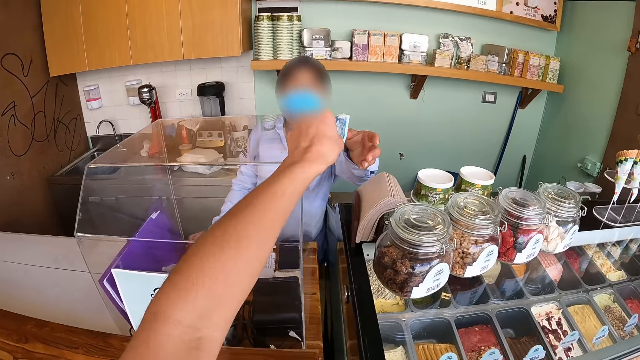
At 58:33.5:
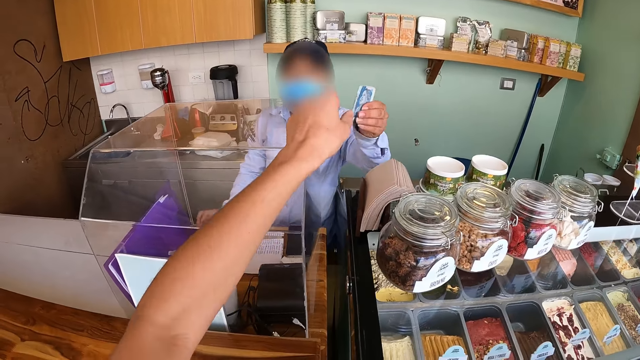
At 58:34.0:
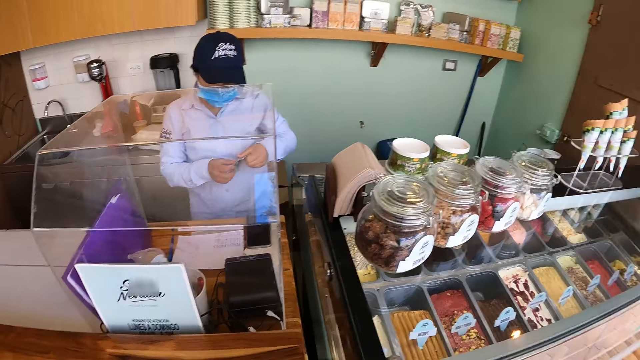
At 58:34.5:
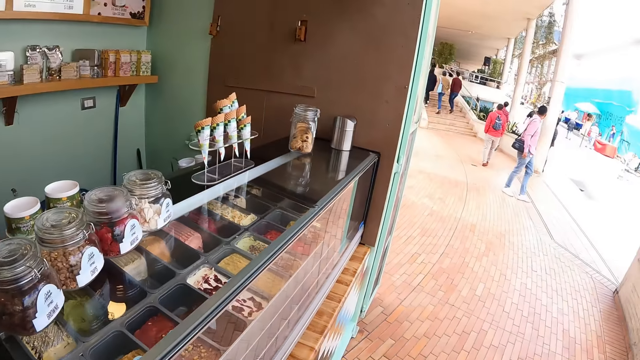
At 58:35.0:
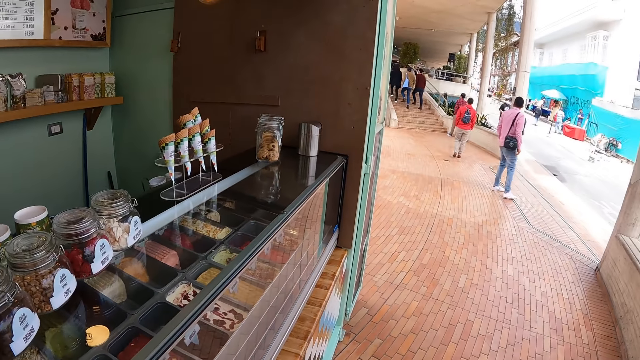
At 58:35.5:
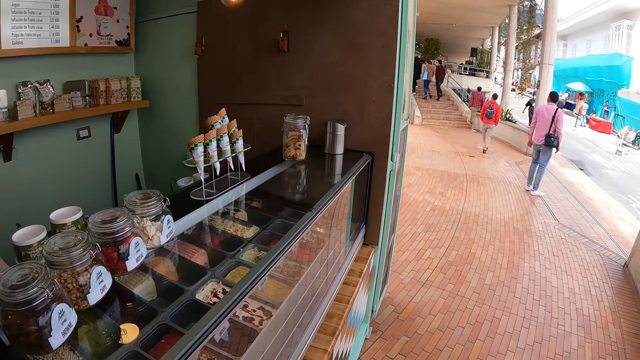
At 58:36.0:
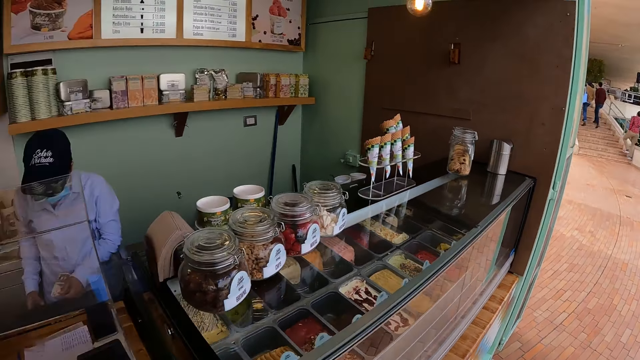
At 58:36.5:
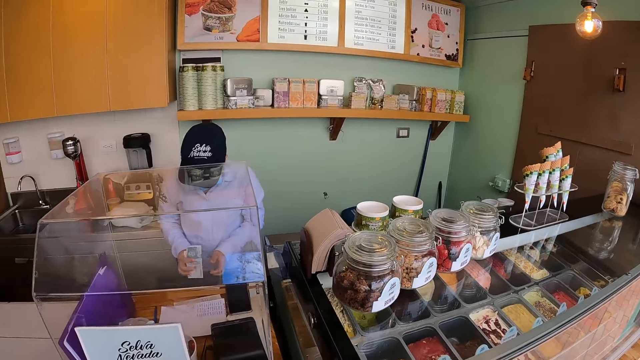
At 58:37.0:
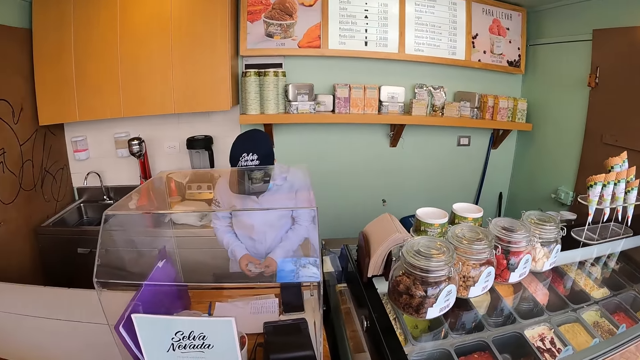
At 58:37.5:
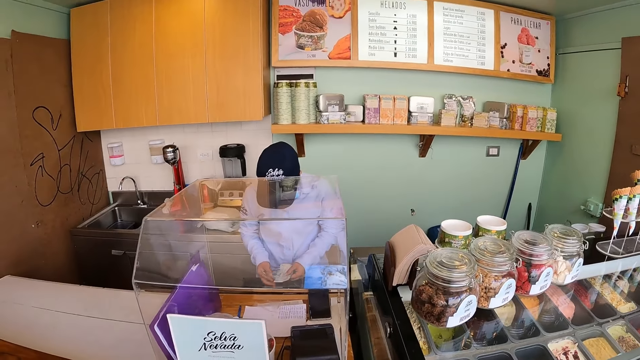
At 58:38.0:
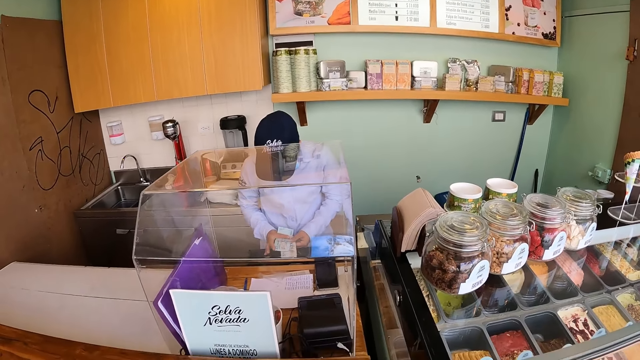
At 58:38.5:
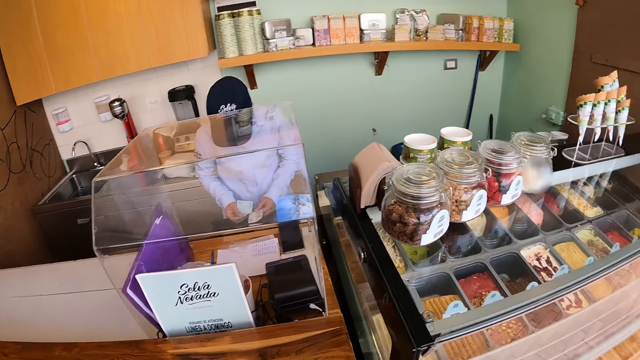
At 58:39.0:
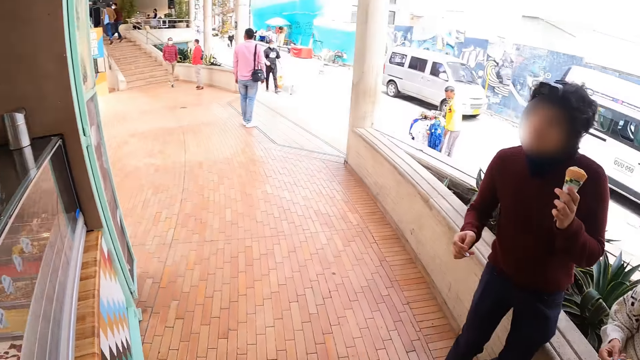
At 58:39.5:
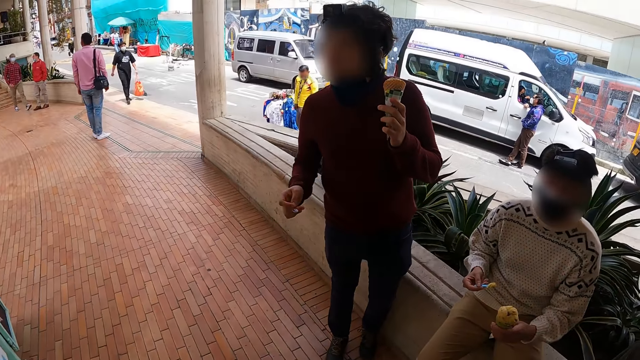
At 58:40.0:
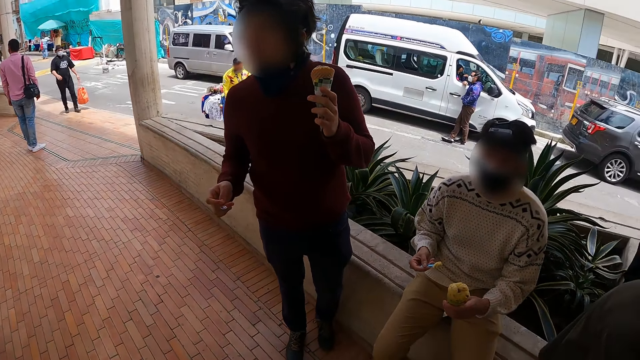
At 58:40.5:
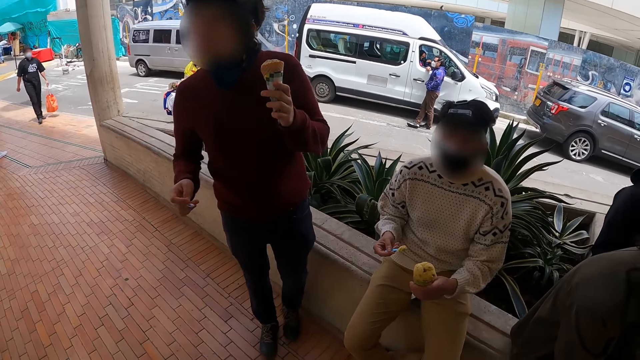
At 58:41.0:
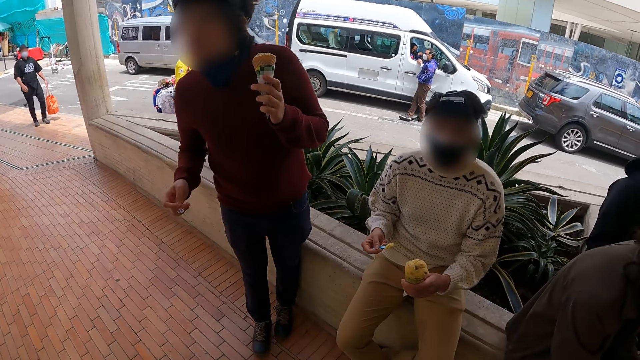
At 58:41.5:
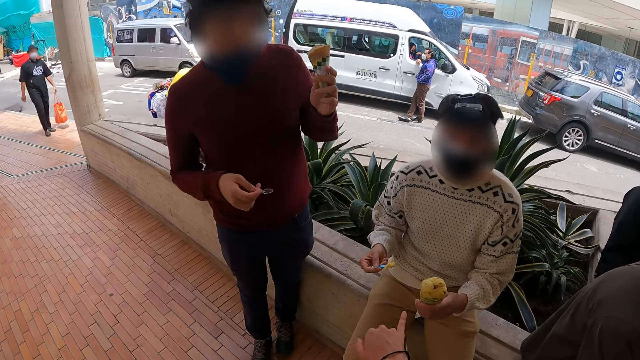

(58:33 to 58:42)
The camera wearer passes notes to the shopkeeper. They look around the compound. The shopkeeper adjusts the notes.

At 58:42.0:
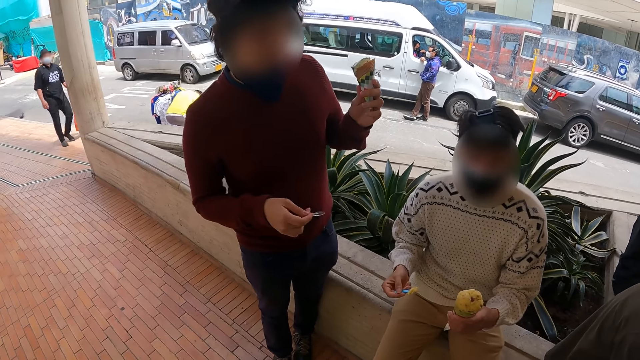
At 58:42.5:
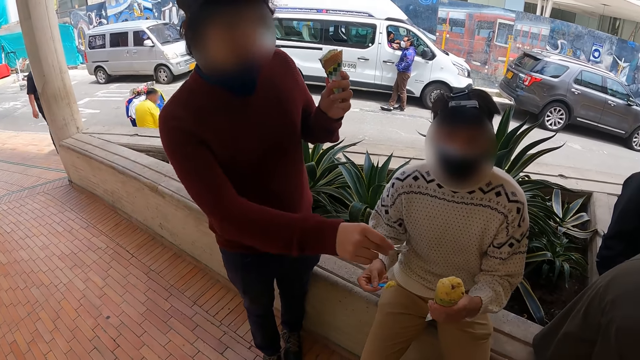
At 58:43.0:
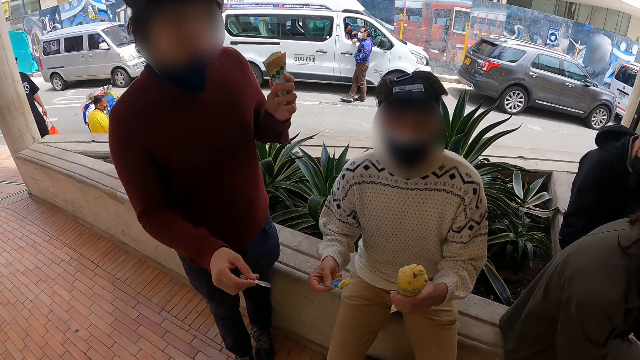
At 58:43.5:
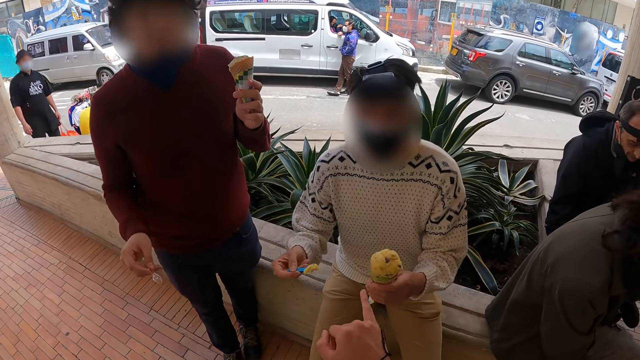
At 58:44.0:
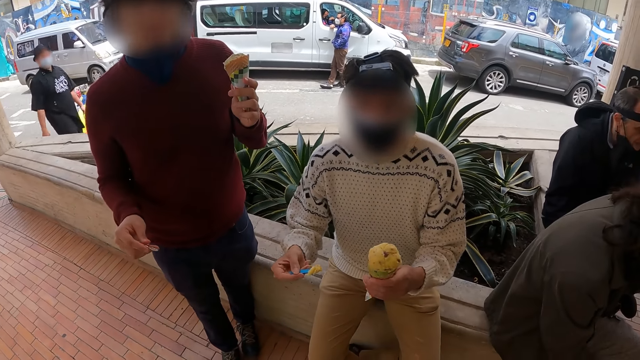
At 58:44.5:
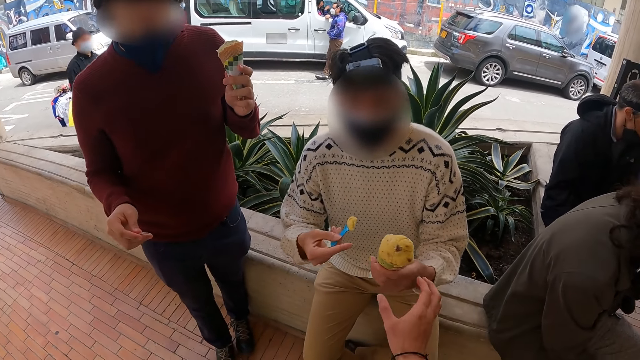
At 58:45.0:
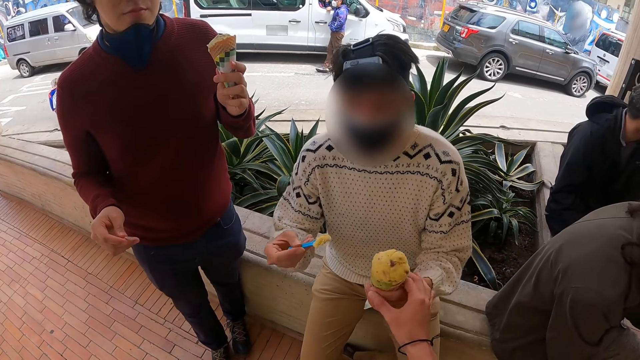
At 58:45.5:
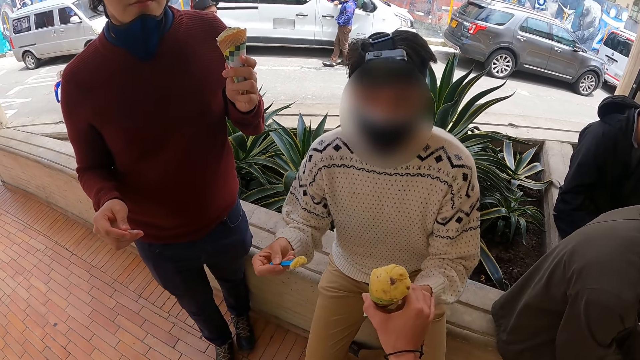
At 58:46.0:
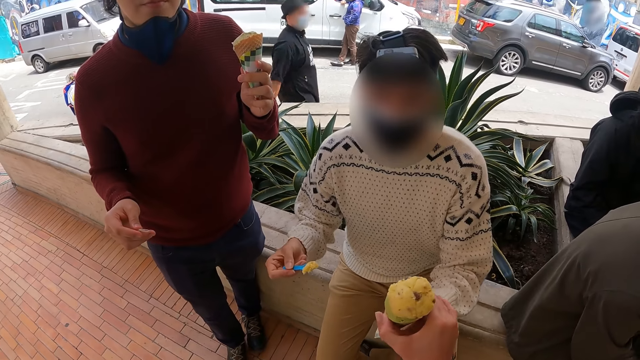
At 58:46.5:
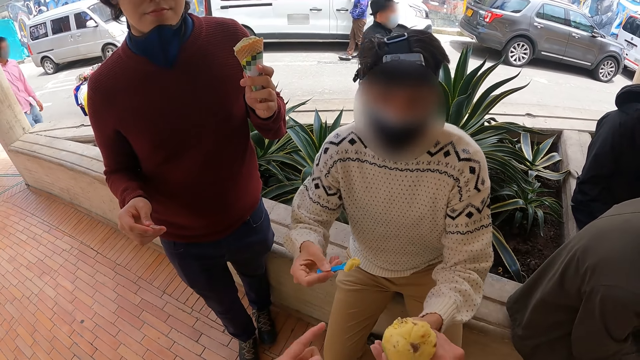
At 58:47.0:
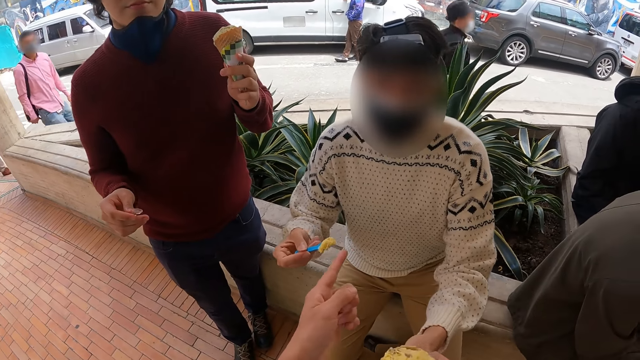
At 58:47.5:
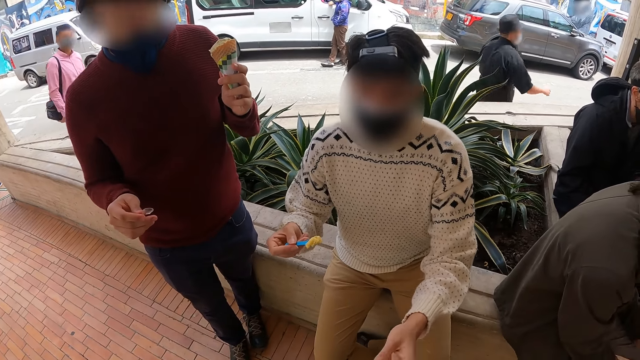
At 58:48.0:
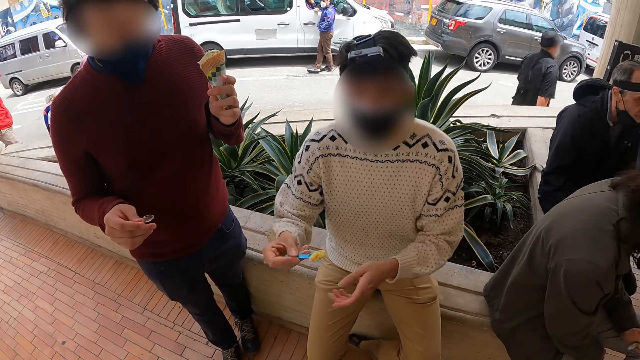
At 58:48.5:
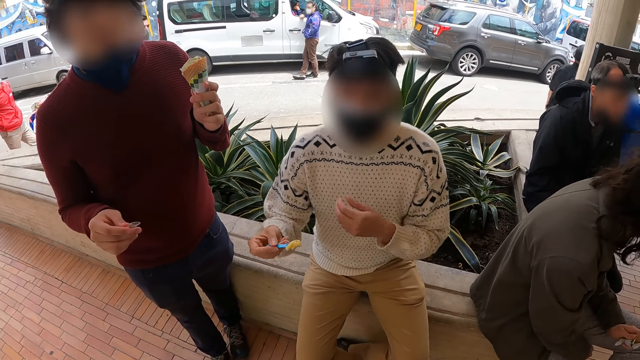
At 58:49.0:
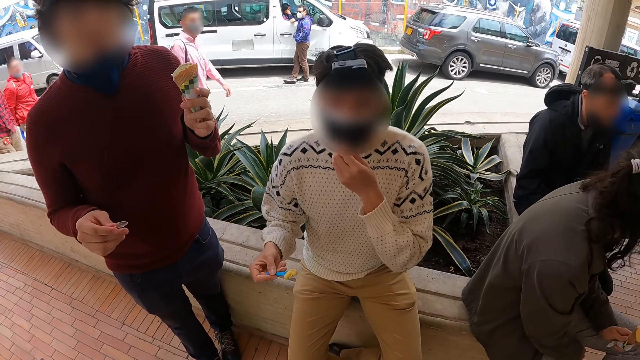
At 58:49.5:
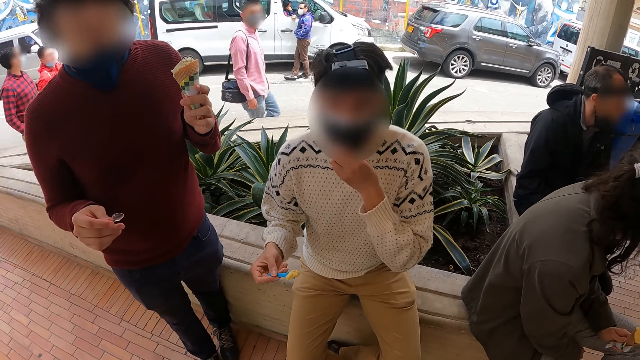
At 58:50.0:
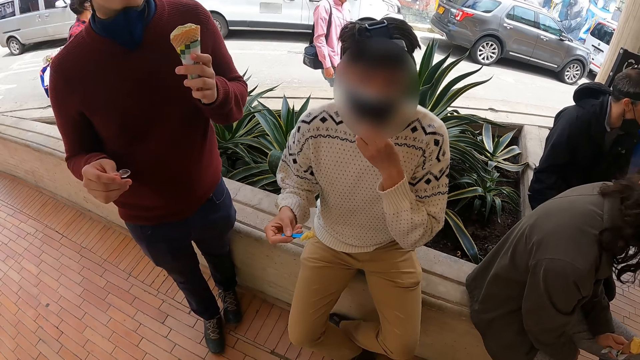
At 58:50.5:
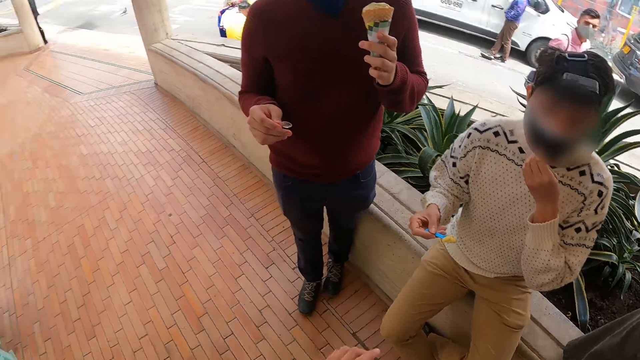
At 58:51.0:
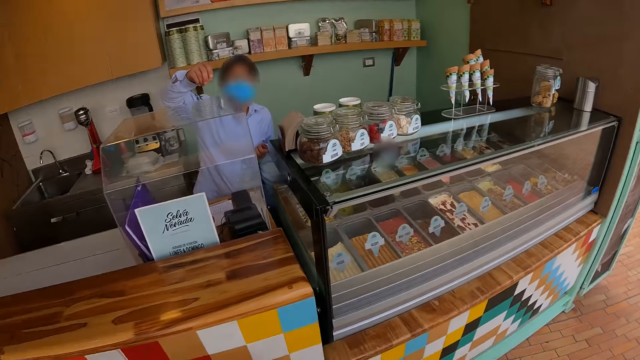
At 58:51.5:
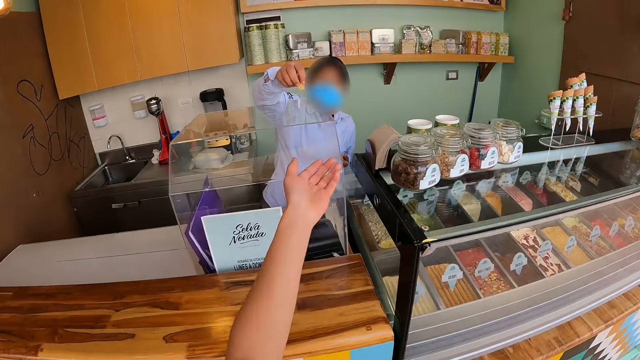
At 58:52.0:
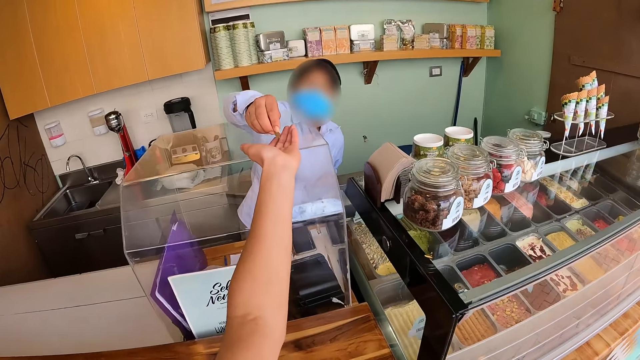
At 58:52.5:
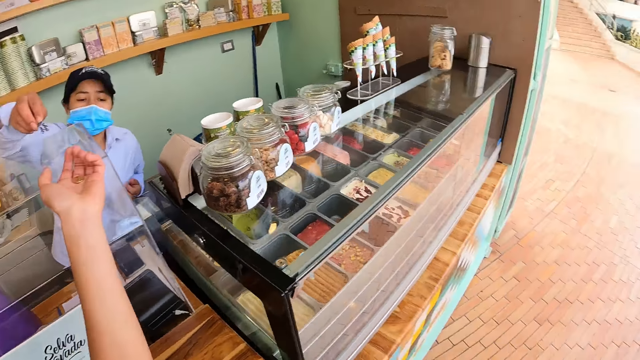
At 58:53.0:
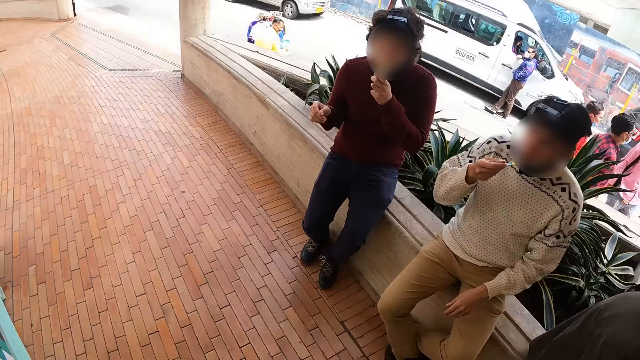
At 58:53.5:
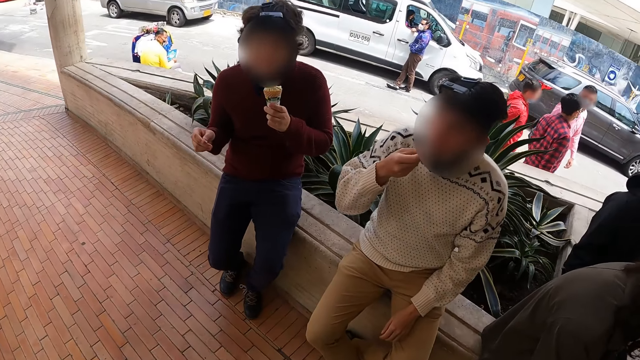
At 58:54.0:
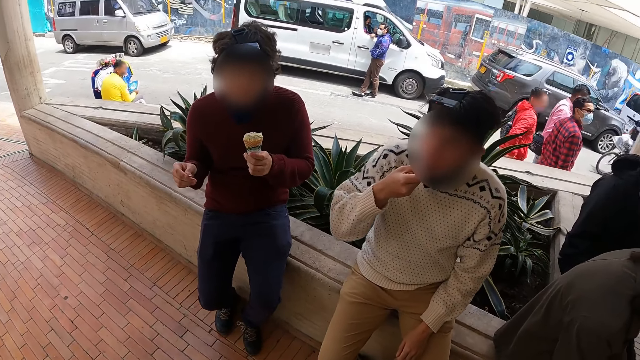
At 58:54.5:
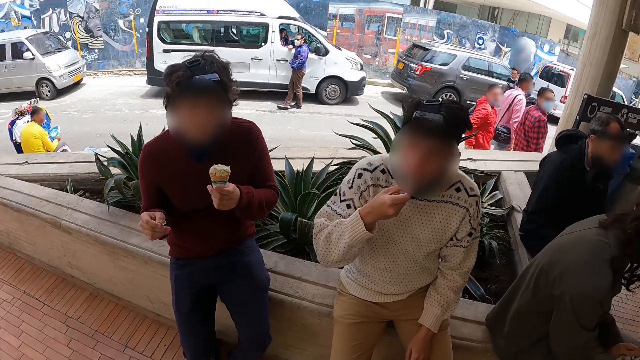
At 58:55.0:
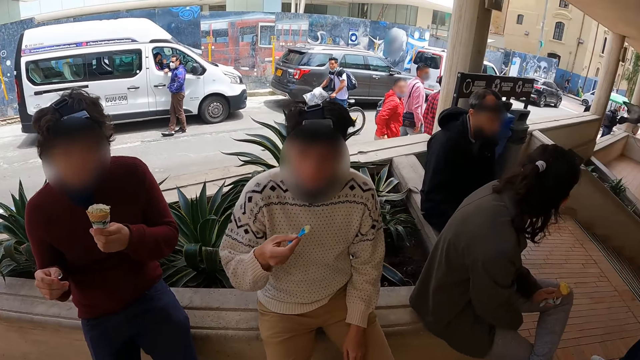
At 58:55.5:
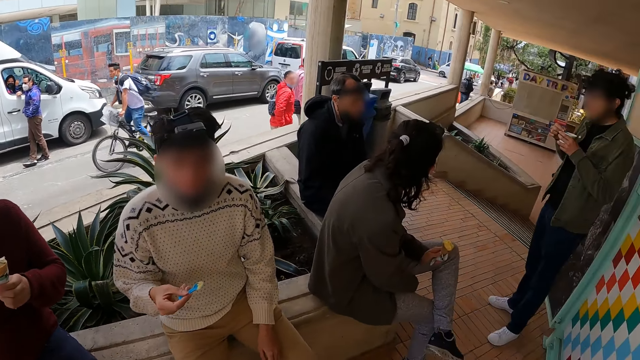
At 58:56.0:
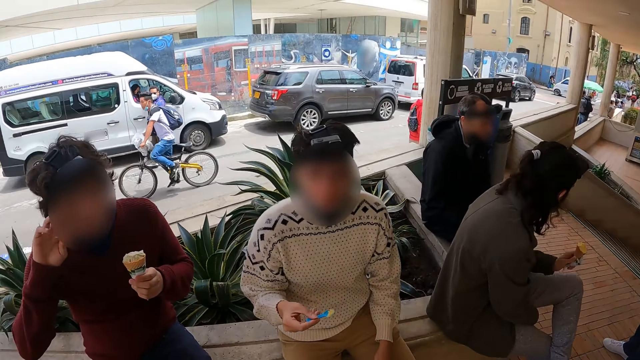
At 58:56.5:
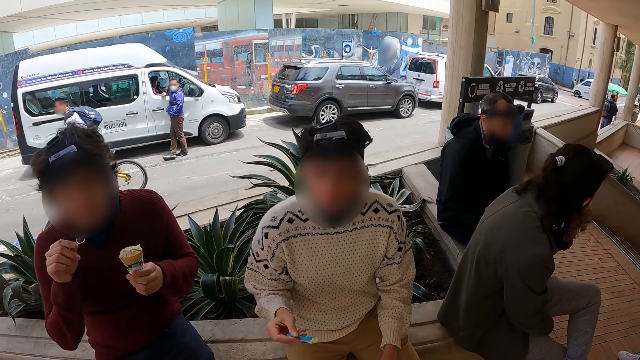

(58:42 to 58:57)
The camera wearer gestures to a man. They move the camera. Another man gestures to the first man. The camera wearer gestures to the first man. They take an ice cream from the first man. They point with the left hand index finger. They look at the cashier. They take money from the cashier with the left hand. They look at the first man and a third man. They walk around.
